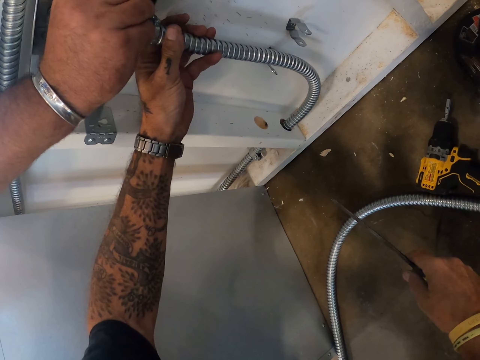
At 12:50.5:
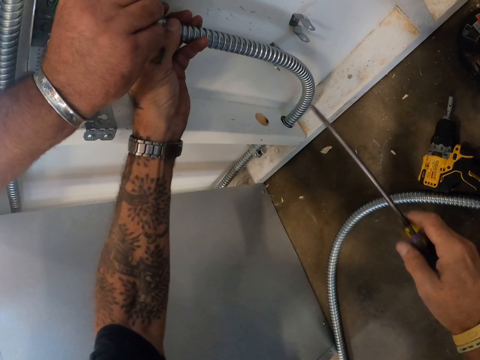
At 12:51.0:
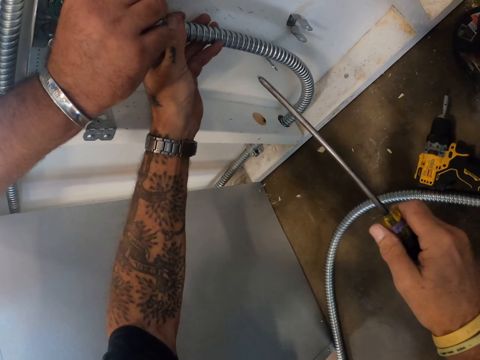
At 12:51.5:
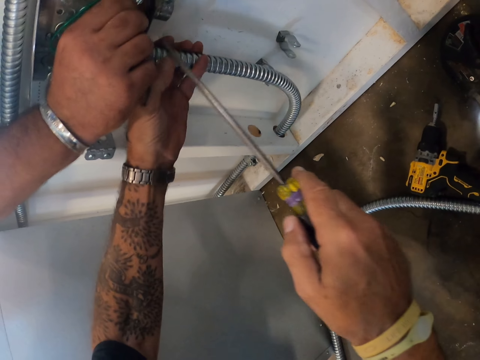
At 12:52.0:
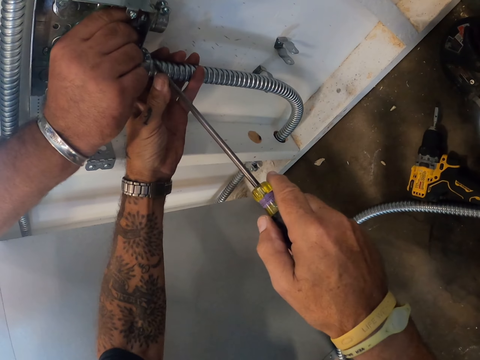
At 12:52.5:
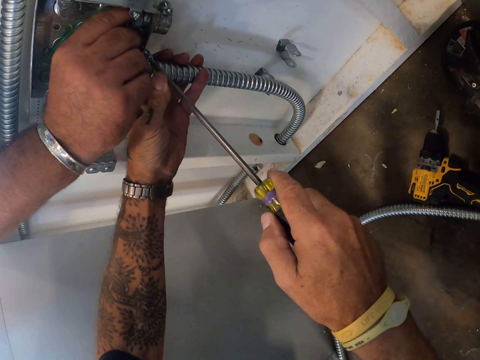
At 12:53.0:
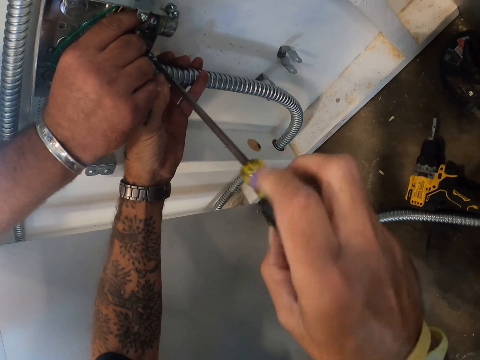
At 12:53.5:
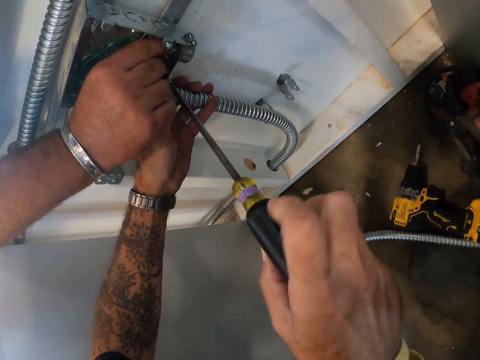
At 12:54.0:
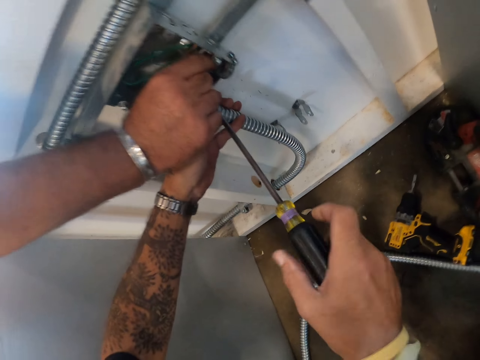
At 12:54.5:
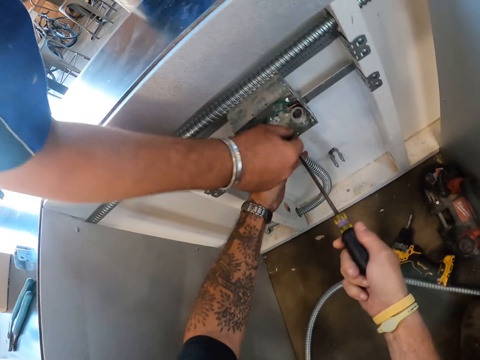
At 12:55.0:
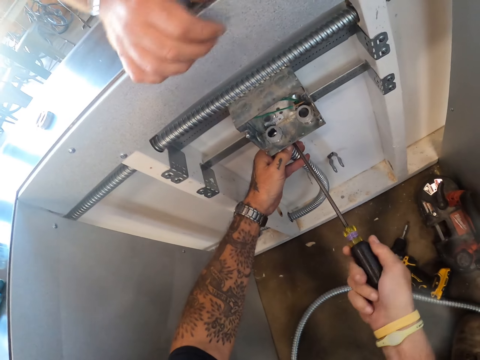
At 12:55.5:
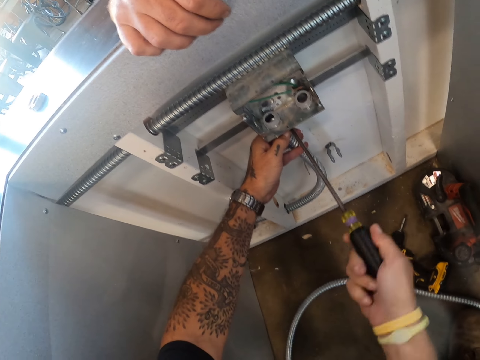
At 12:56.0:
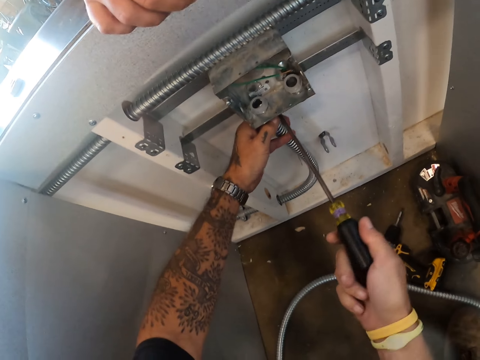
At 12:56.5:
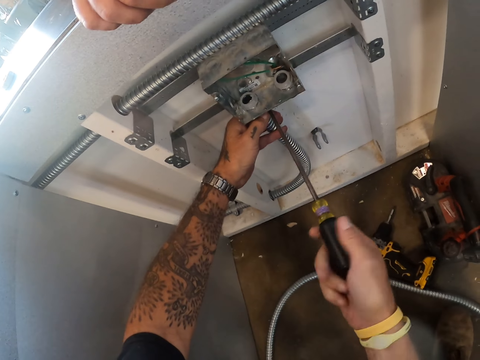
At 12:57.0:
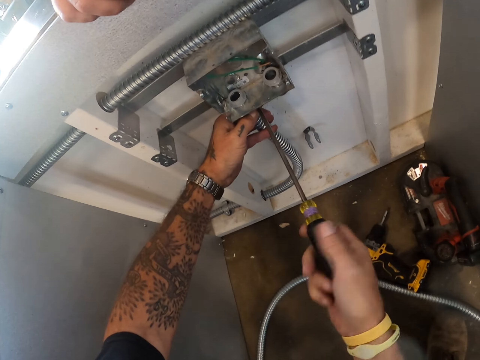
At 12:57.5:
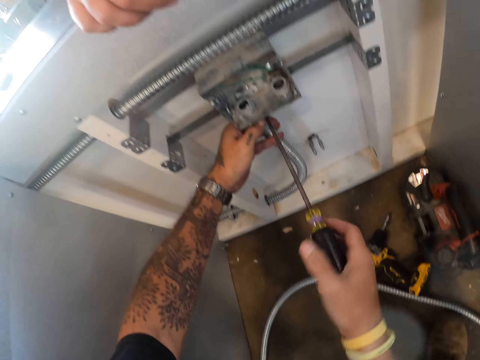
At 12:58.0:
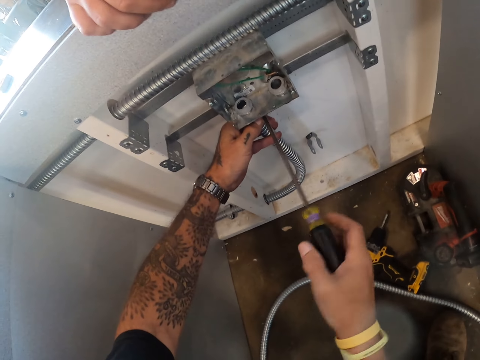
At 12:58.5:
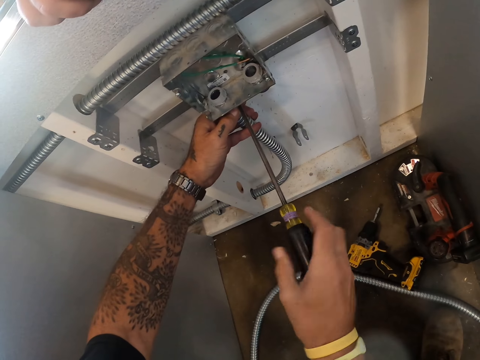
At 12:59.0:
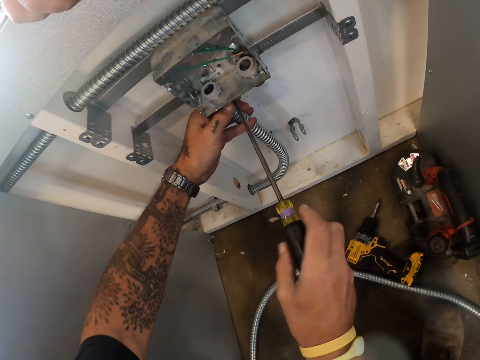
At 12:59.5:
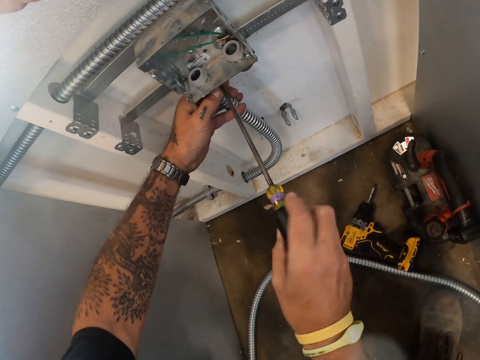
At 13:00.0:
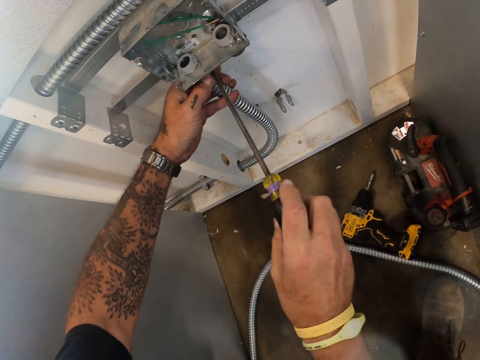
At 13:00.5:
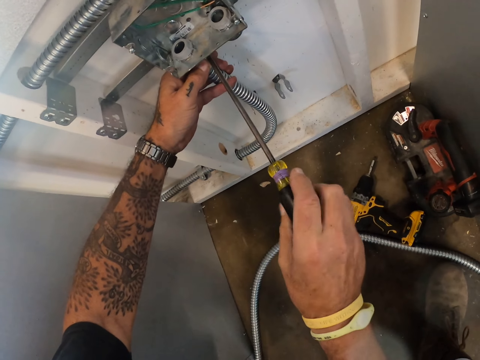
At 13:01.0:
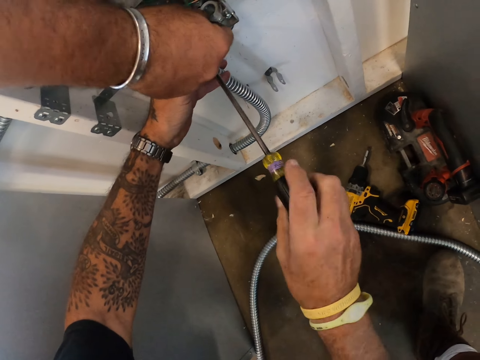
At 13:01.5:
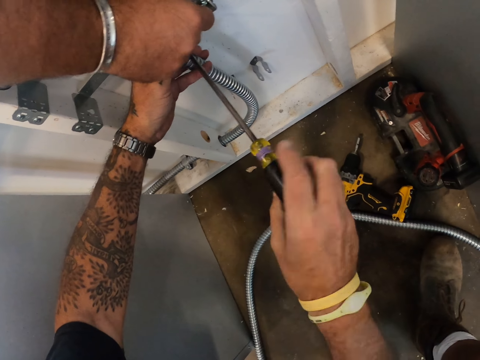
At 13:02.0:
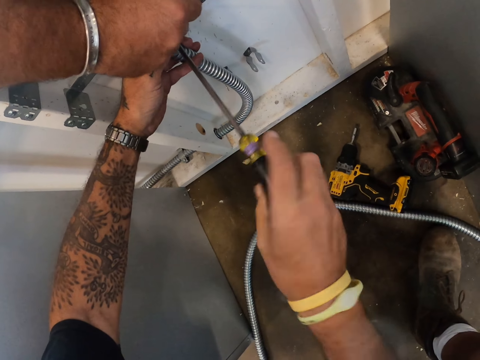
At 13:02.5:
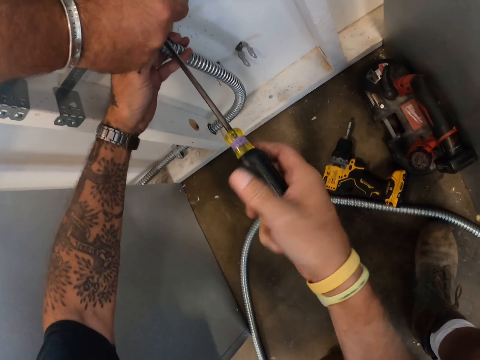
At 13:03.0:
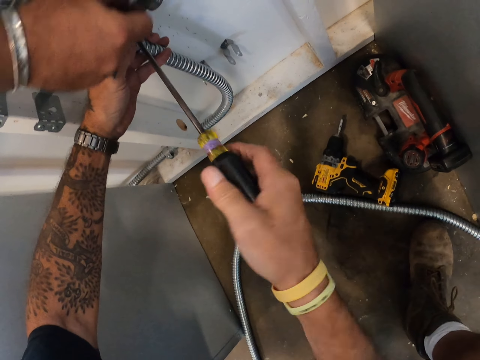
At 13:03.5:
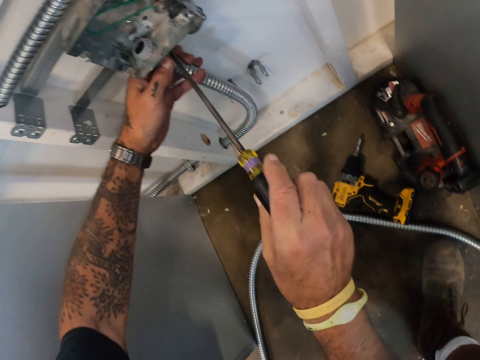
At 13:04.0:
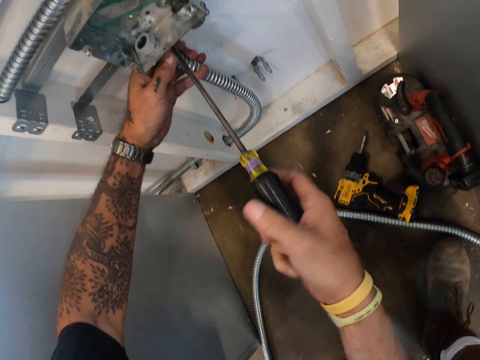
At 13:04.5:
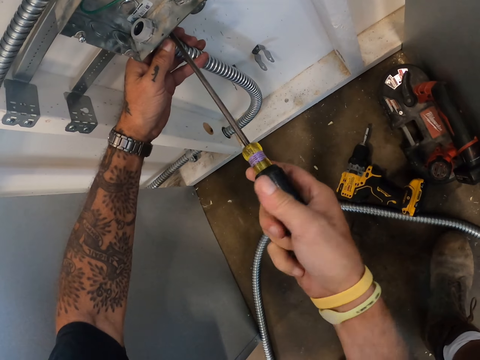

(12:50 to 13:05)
The camera wearer fixes the kitchen steel pipe drain with the screwdriver.

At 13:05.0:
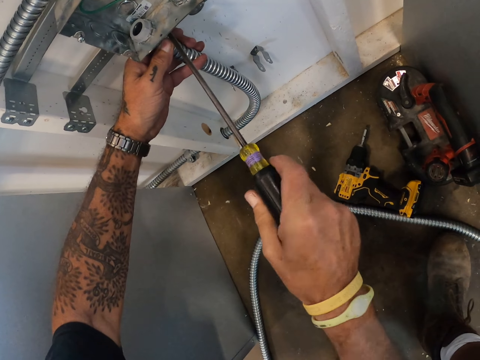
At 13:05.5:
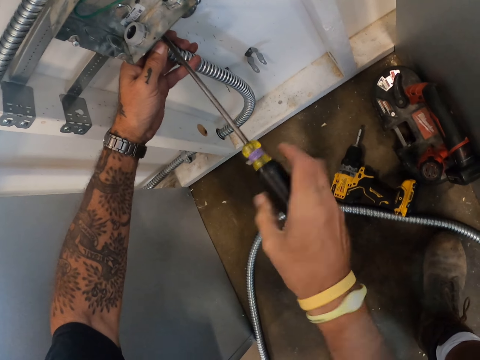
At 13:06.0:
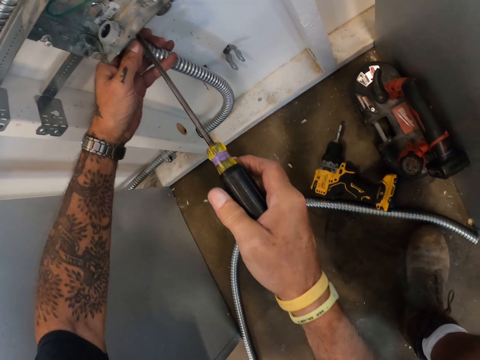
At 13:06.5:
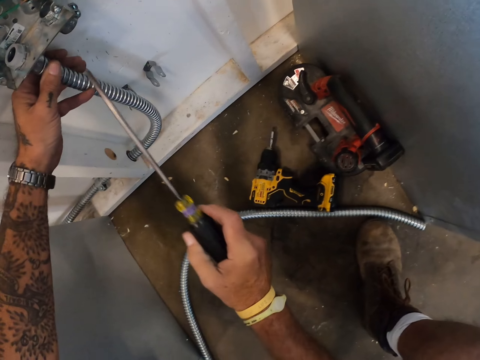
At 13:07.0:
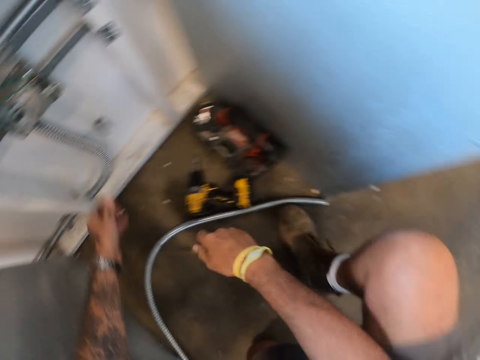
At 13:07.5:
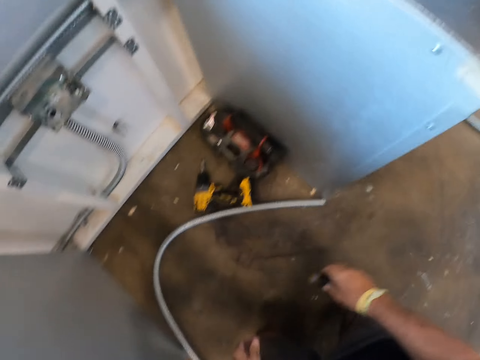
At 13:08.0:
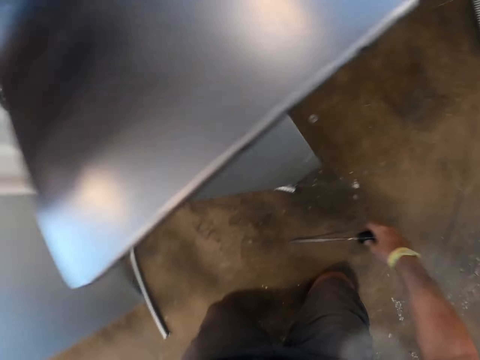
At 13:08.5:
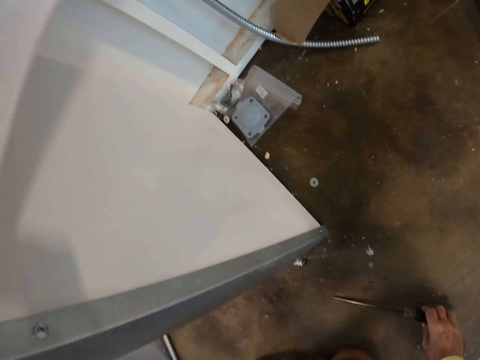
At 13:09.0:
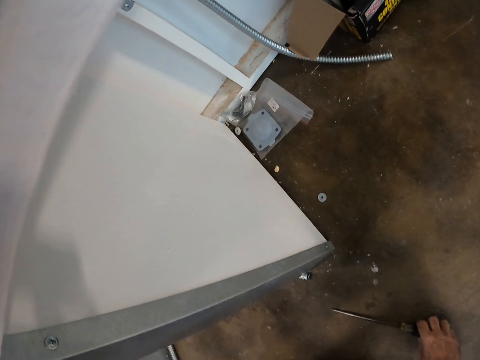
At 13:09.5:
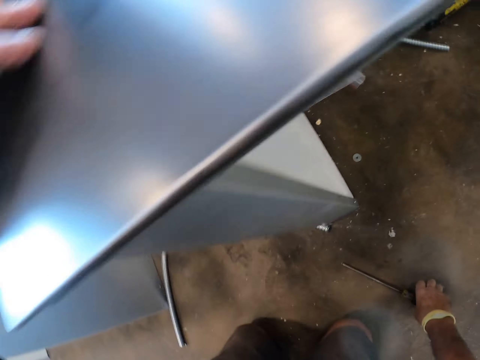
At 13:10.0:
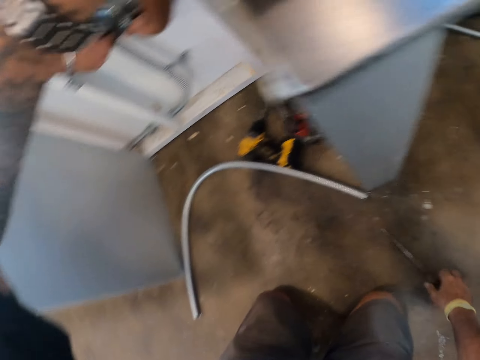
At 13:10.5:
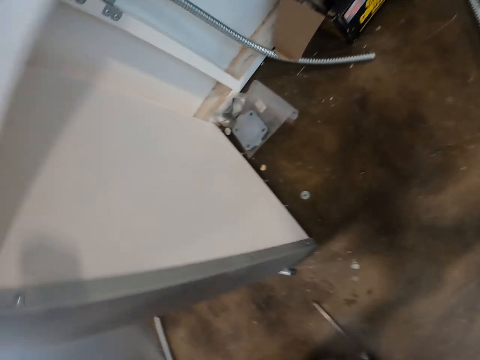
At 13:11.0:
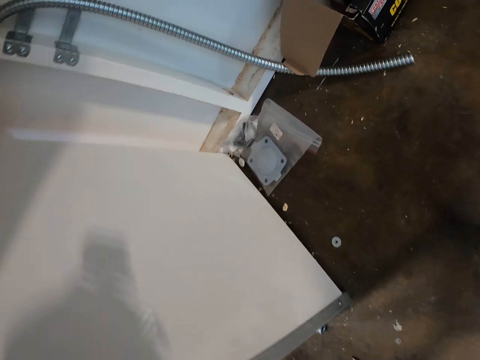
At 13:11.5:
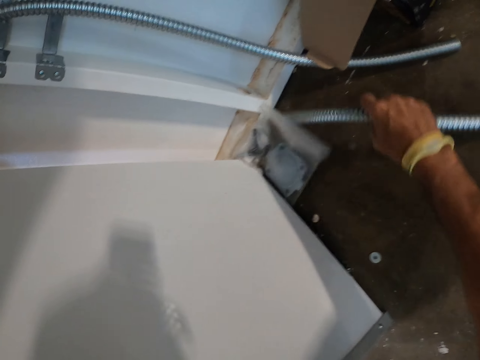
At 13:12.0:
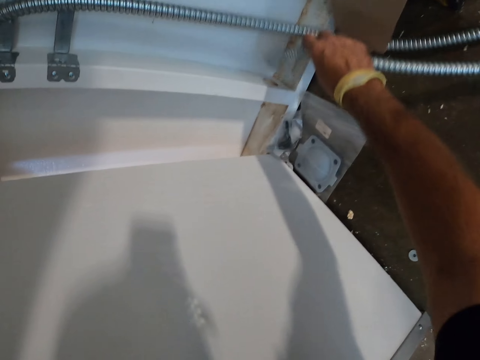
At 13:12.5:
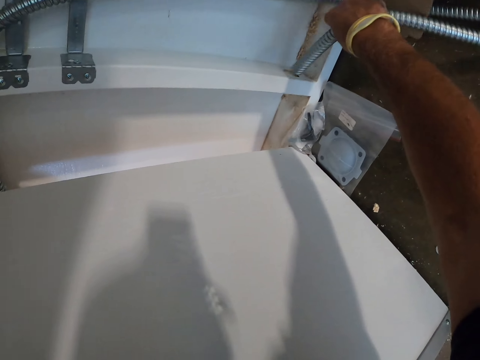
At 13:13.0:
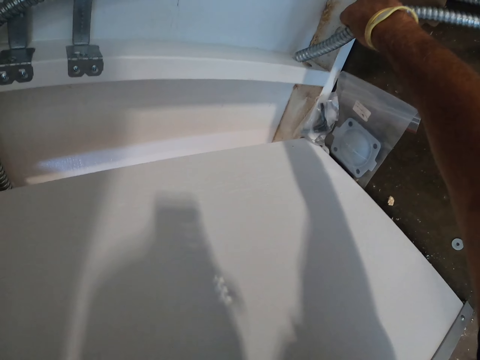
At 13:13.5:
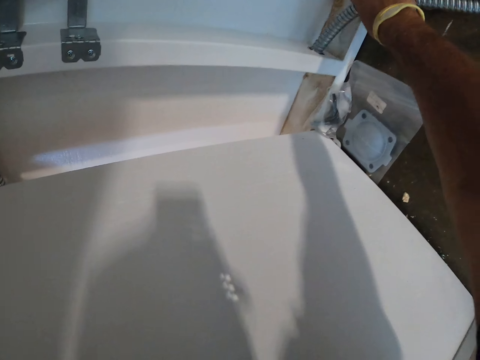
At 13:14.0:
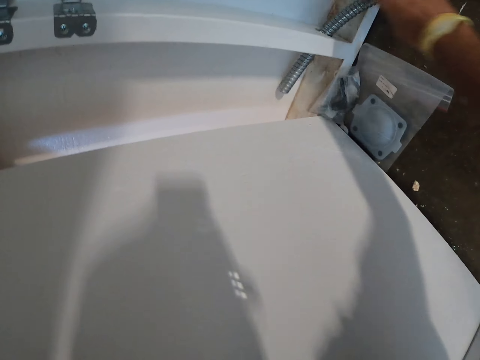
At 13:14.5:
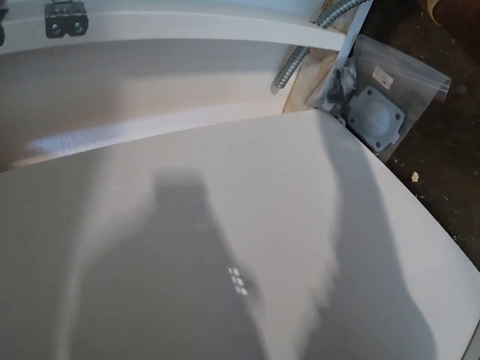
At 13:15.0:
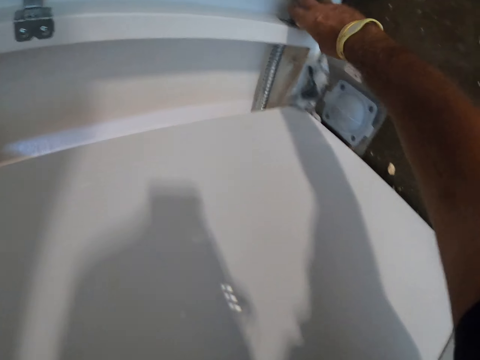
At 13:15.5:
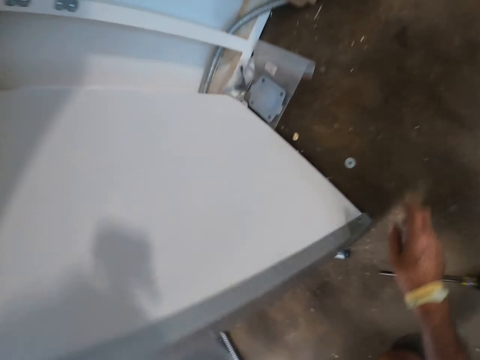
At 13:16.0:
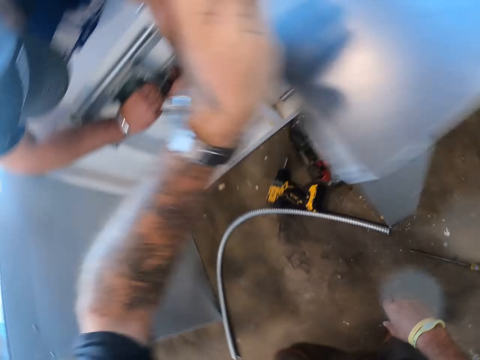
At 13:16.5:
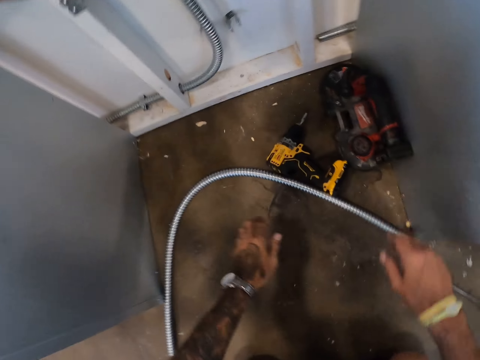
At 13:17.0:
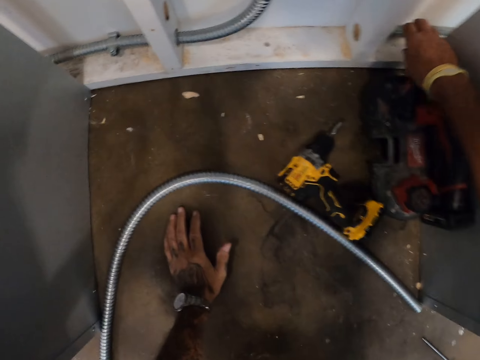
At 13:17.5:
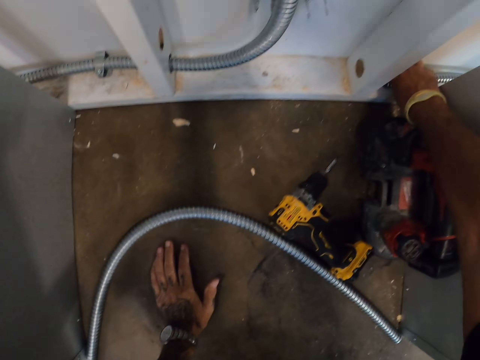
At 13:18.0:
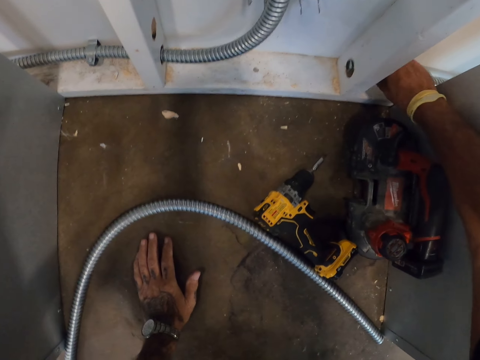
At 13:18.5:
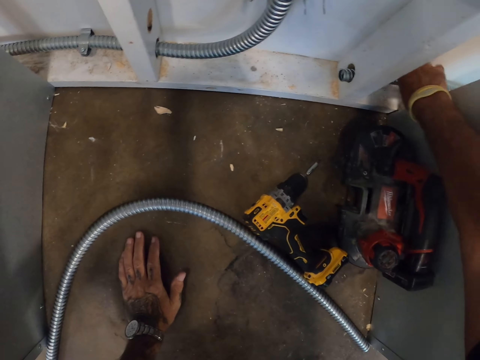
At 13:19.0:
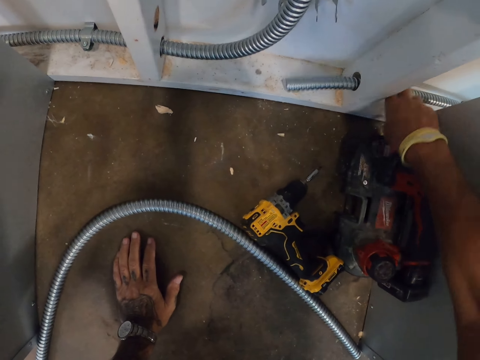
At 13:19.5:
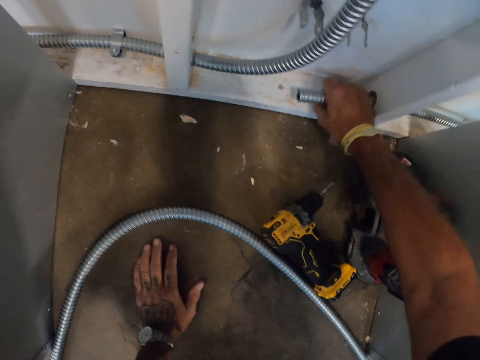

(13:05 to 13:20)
The camera wearer stops fixing the kitchen steel pipe drain. He kneels. He puts the screwdriver or screw on the floor. He takes the kitchen steel pipe drain. He puts the pipe on the holes. He fixes the kitchen steel pipe in the hole. He removes his hand from the kitchen steel pipe. He removes his hand from the kitchen cabinet table. He puts the left hand down. He takes the kitchen steel pipe drain. He puts the kitchen steel pipe in the hole.
